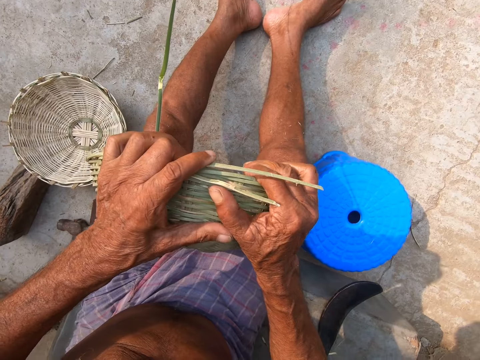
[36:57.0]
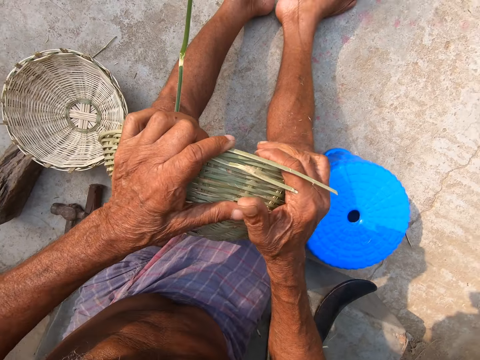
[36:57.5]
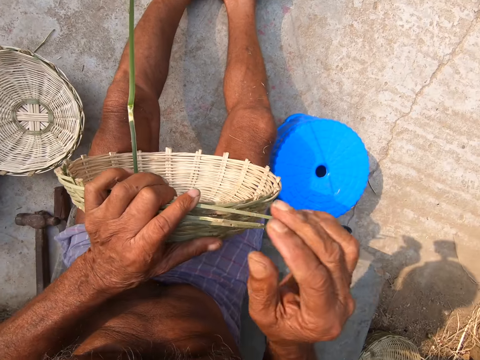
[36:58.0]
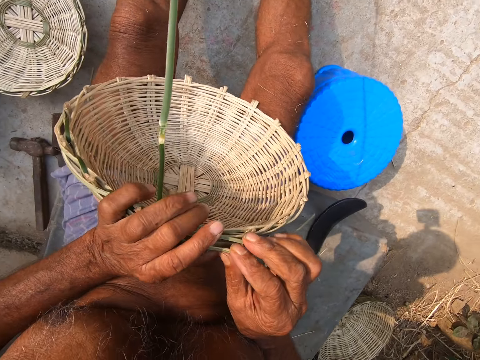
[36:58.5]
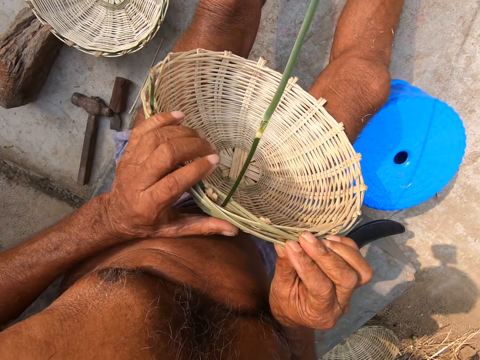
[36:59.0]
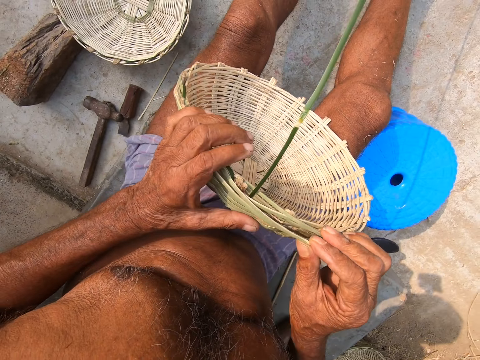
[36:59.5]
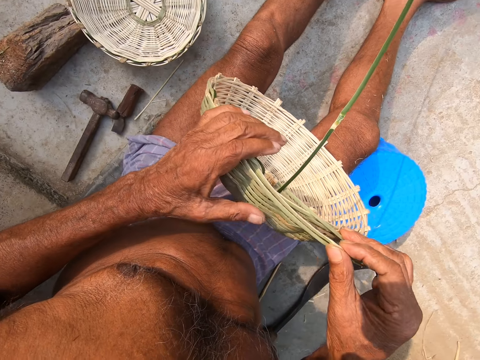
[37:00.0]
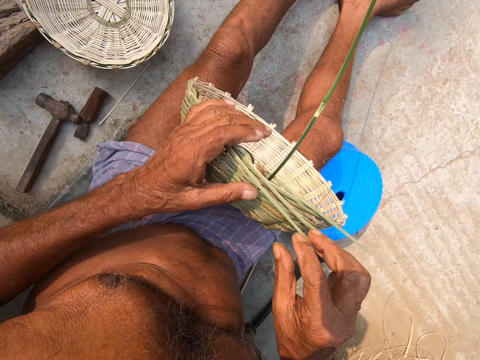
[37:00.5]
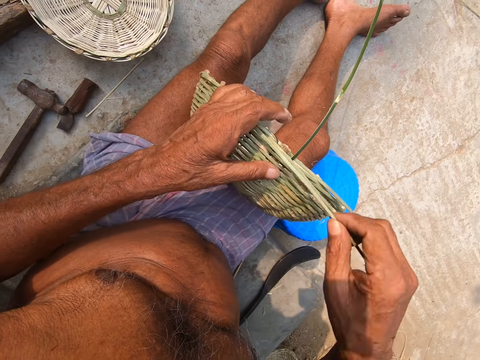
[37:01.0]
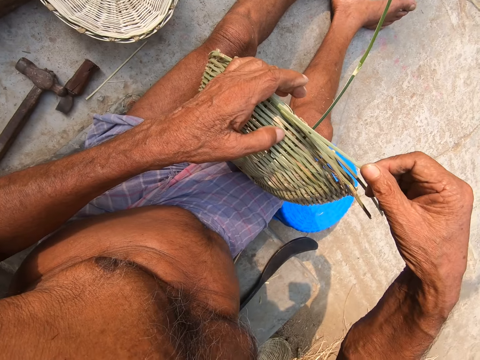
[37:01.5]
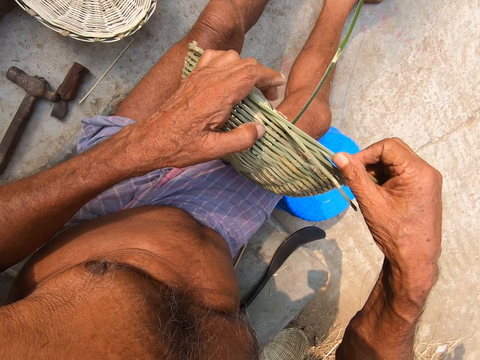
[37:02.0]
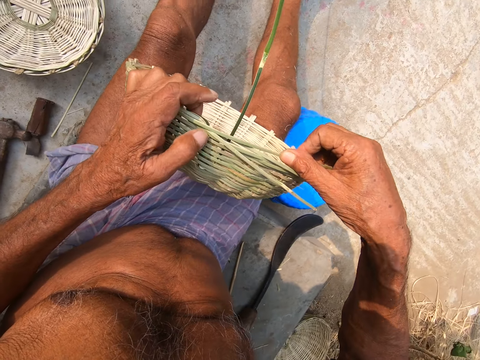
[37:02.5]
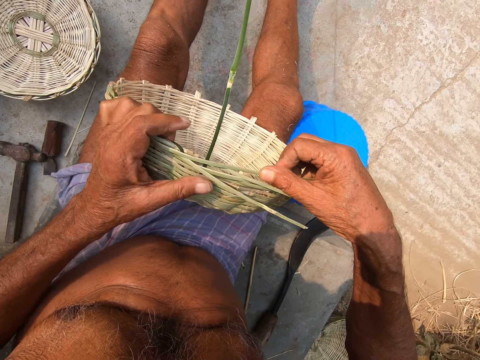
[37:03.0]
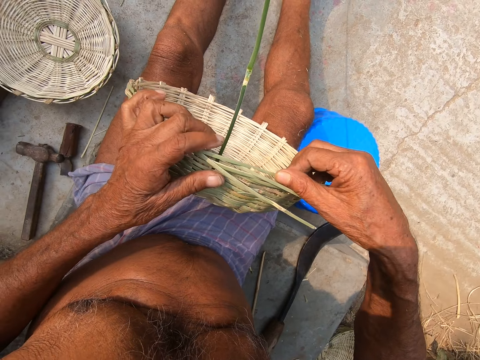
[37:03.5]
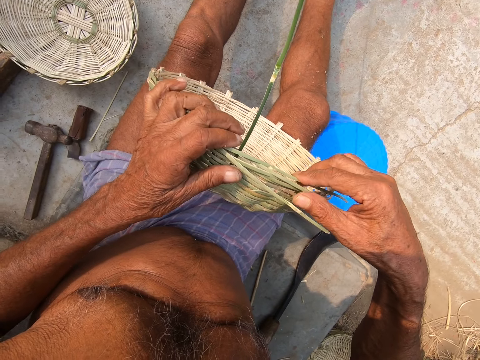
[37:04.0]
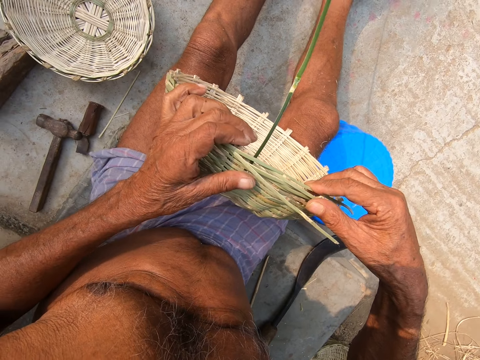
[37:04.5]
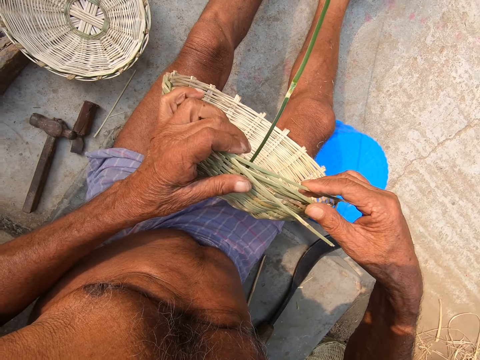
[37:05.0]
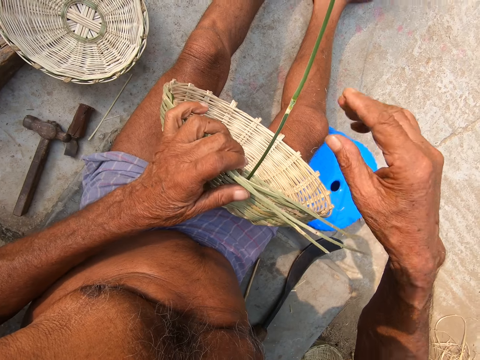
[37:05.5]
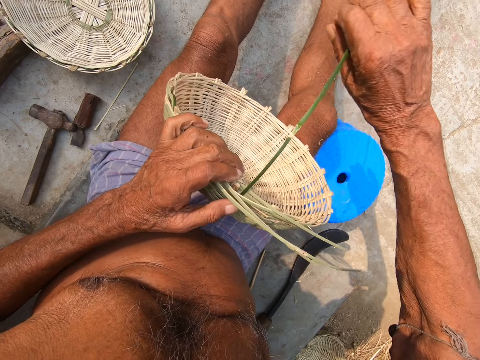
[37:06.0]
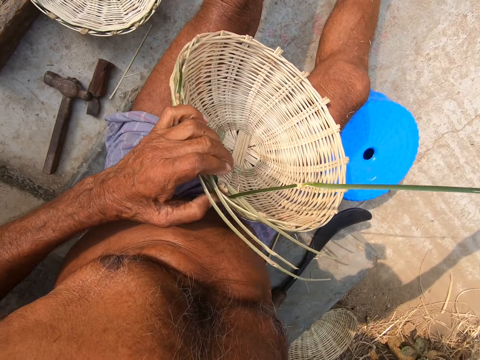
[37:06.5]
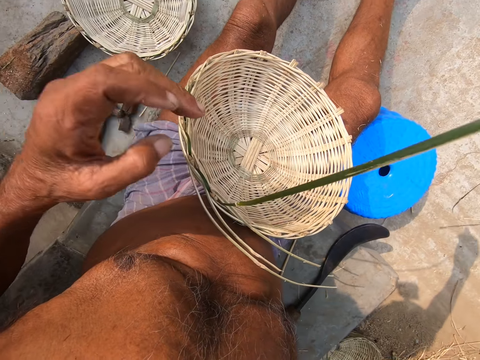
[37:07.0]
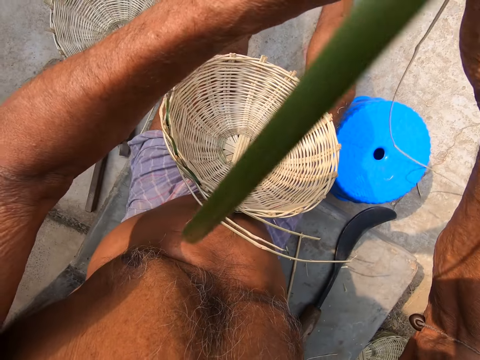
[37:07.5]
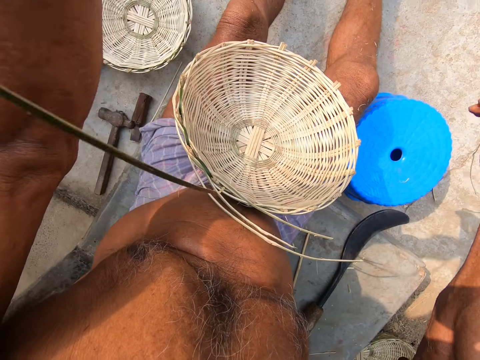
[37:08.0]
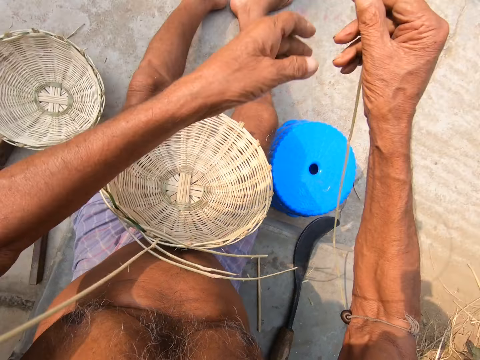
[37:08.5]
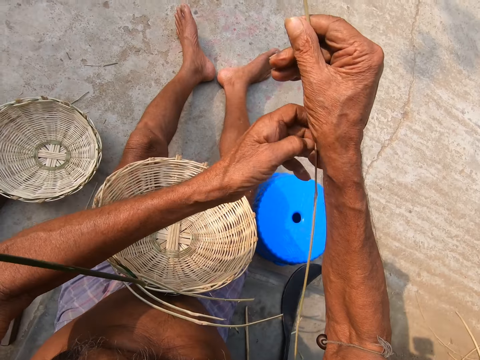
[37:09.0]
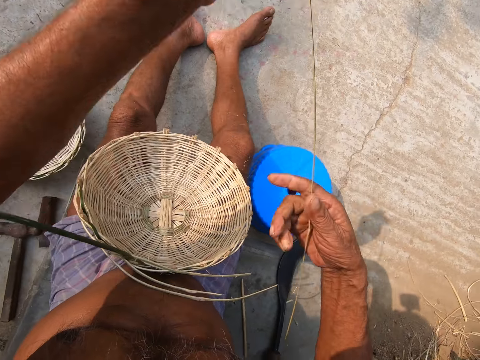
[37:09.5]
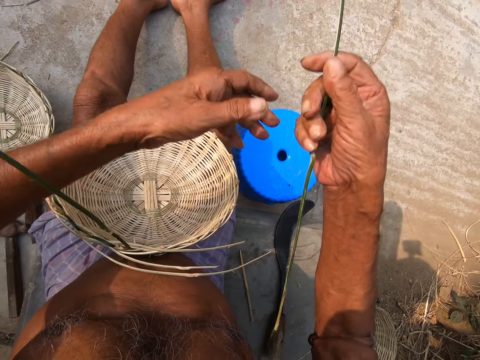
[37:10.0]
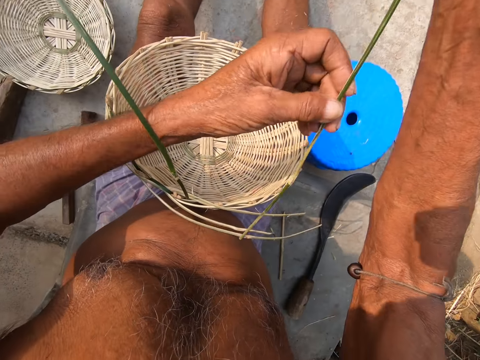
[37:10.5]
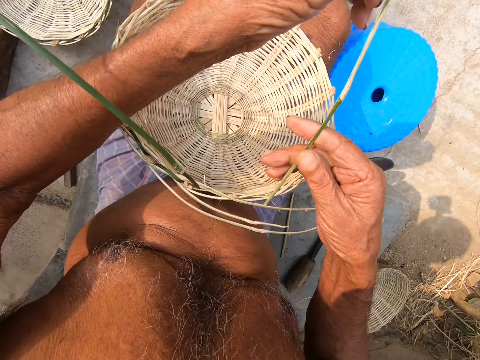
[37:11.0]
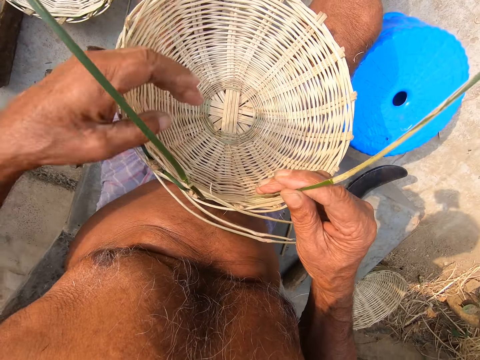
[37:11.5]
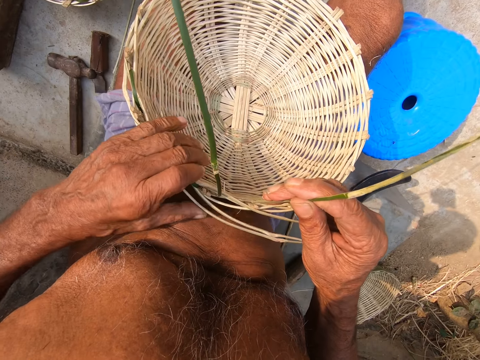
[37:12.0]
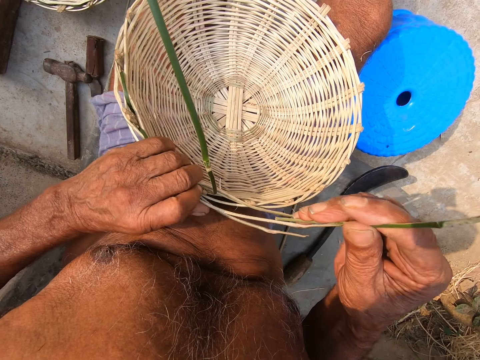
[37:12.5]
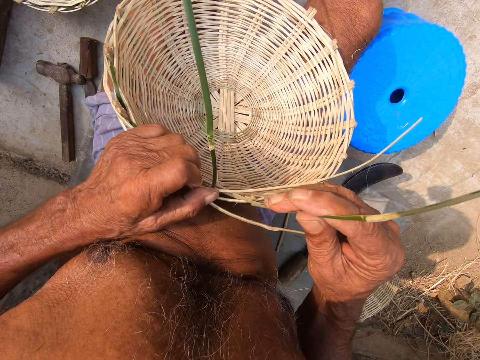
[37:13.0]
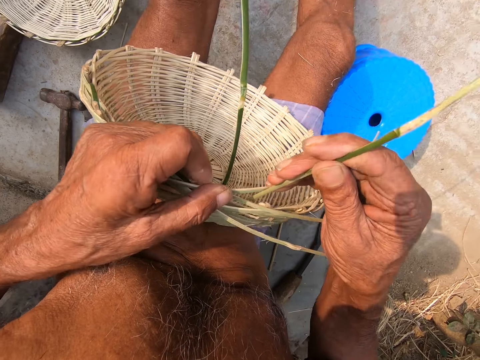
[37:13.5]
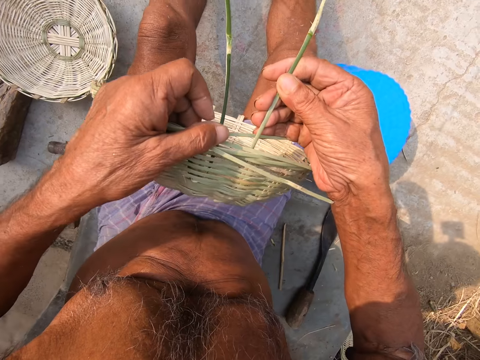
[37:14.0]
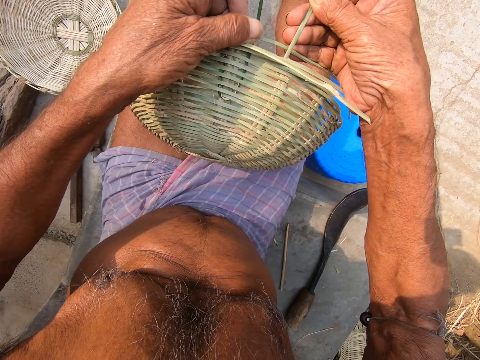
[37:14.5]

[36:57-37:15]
The camera wearer adjusts a bamboo strip in the basket with his right hand. He holds the bamboo strip with his right hand. He pulls the bamboo strip with both hands. He inserts the bamboo strip into the basket with his right hand. He picks up the basket from his legs with his left hand.

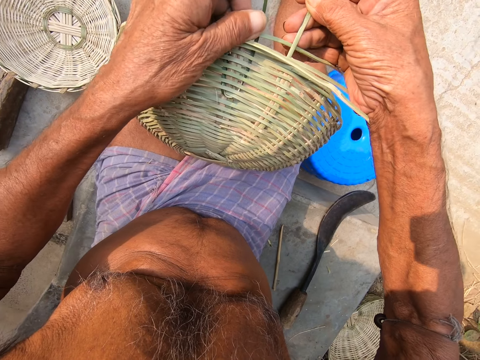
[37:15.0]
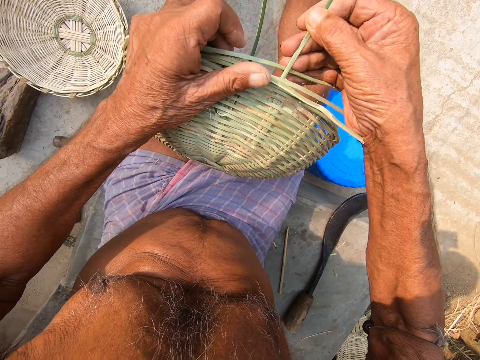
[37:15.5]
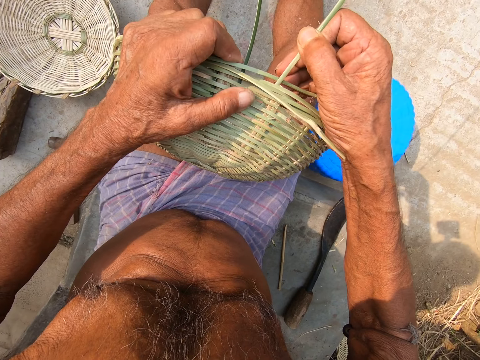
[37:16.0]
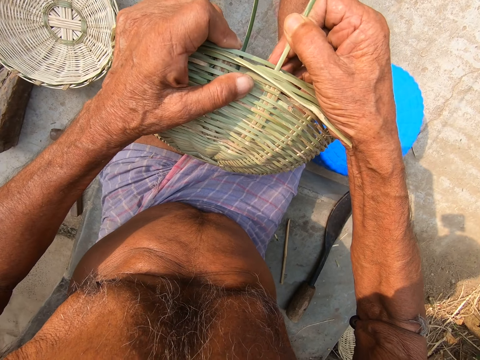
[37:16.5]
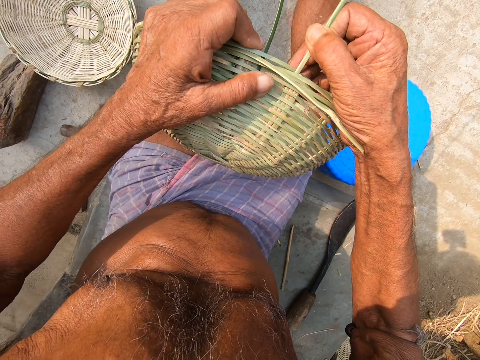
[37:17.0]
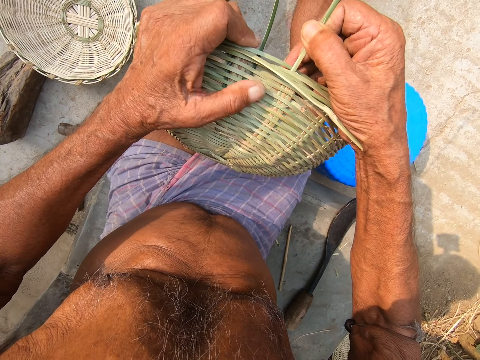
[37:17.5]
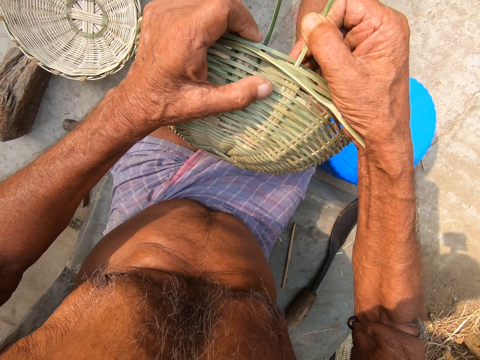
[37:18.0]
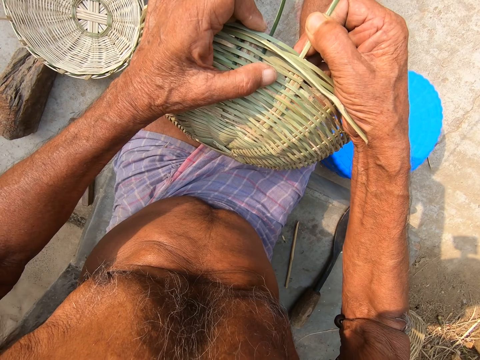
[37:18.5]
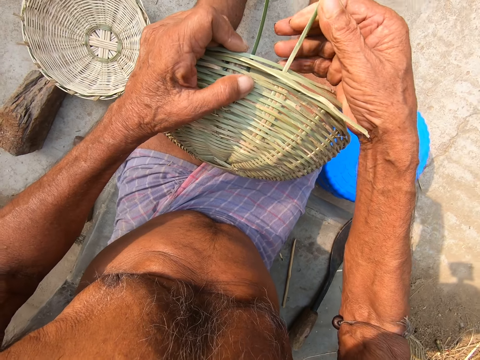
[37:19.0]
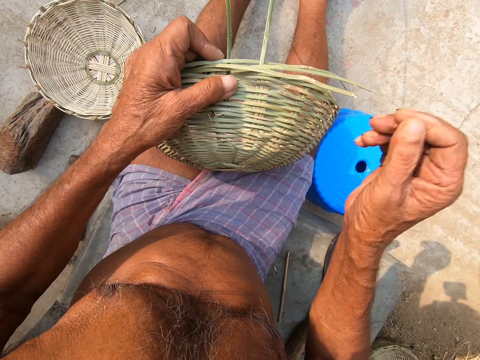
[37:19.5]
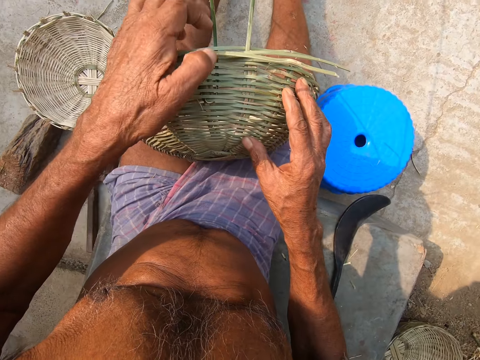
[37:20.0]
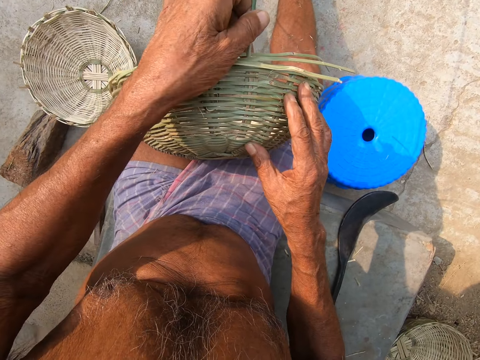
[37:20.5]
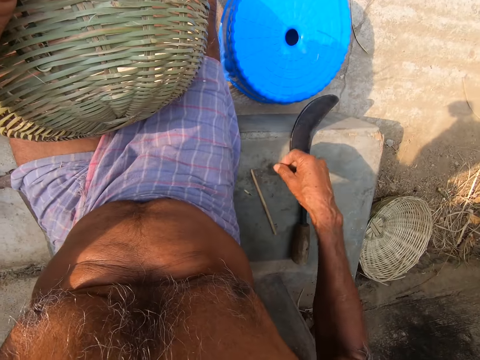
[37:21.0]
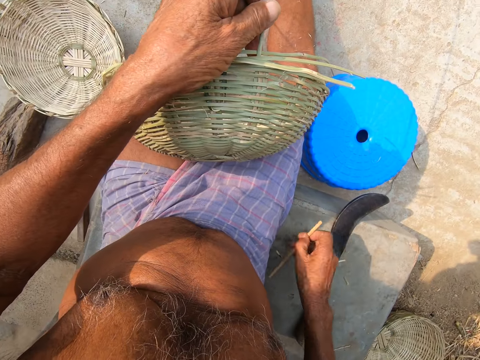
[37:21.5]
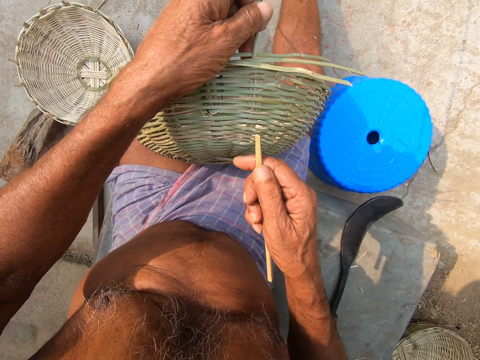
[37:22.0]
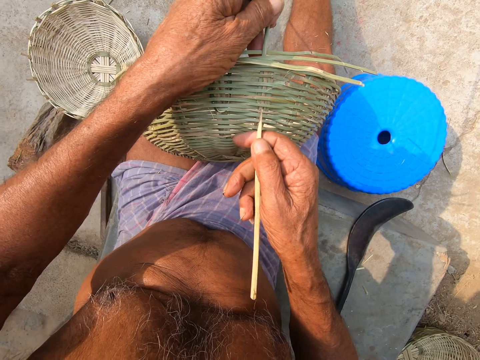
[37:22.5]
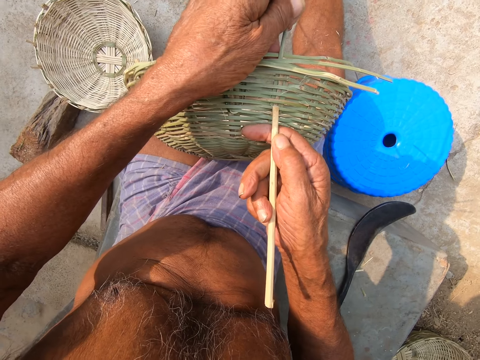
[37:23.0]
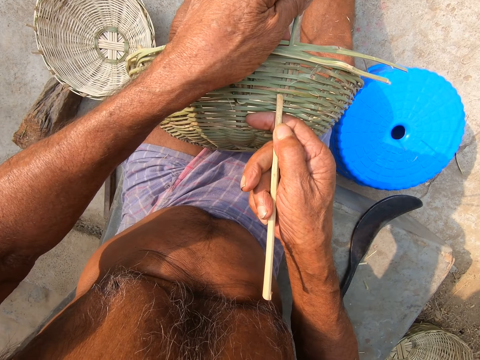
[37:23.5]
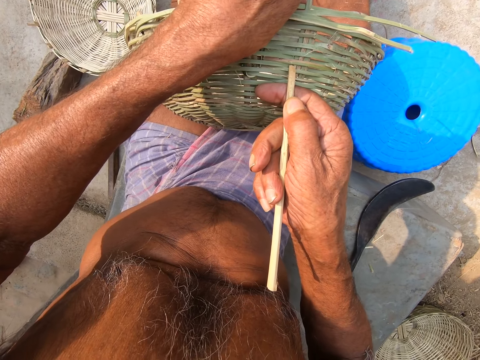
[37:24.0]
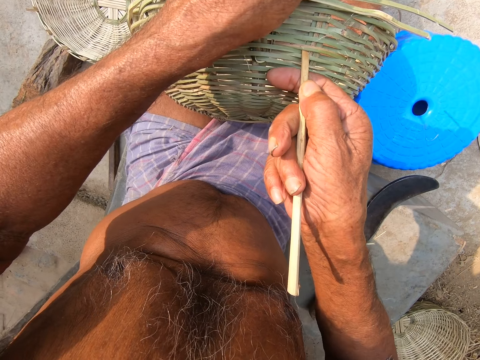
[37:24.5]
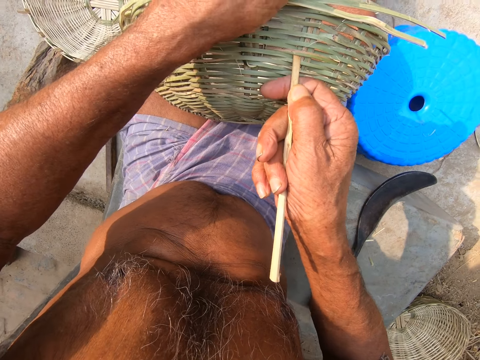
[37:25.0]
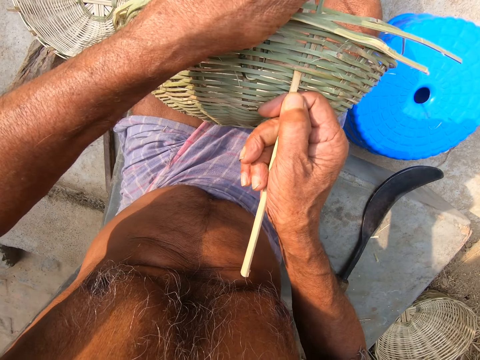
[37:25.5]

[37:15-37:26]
The camera wearer places his right hand on the basket. He holds the bamboo strip with his left hand. He picks up the stick from the floor with his right hand. He presses the basket with the stick in his right hand.
